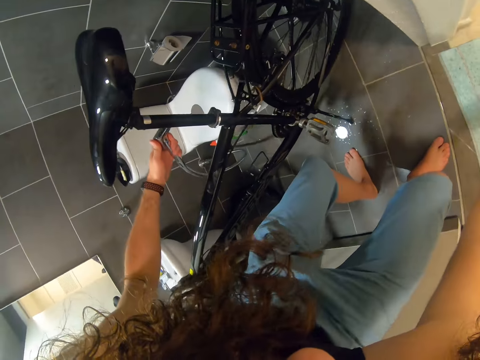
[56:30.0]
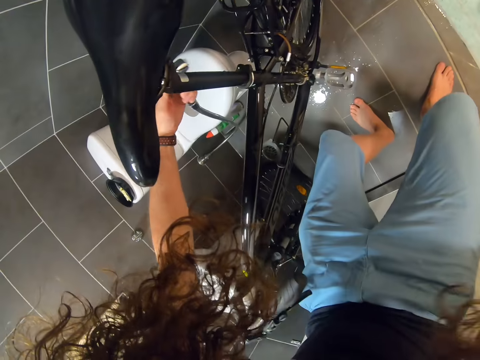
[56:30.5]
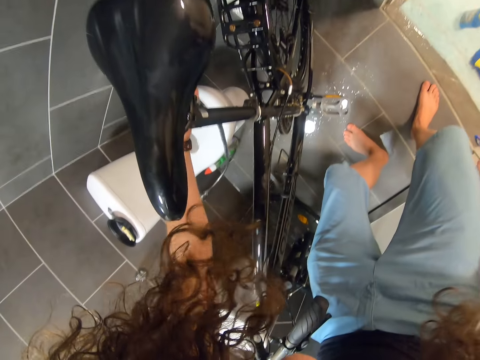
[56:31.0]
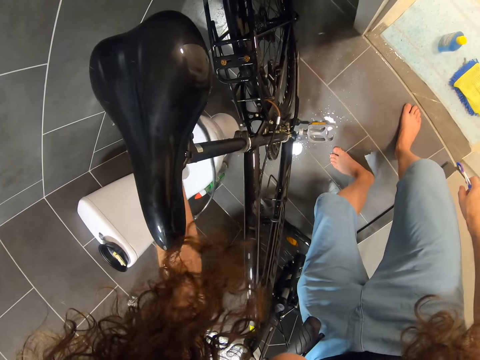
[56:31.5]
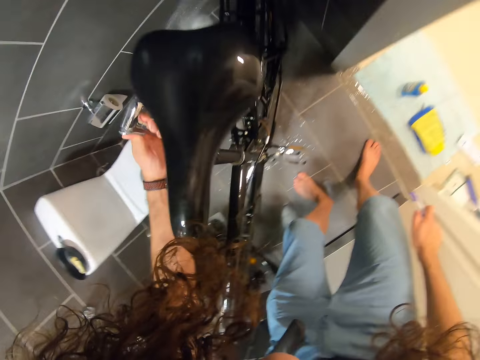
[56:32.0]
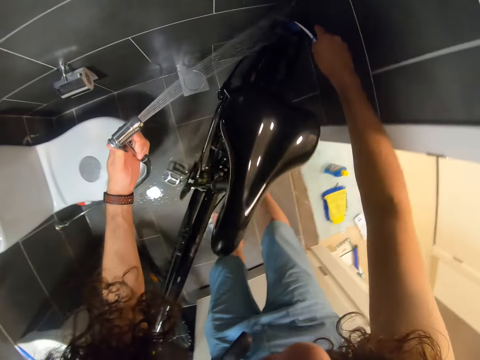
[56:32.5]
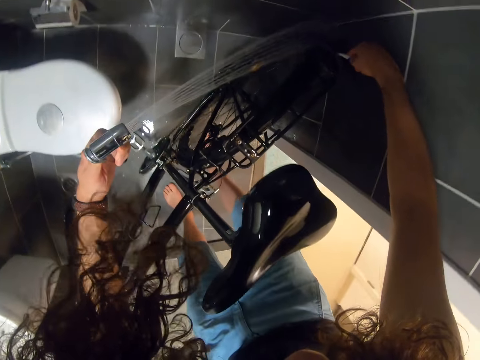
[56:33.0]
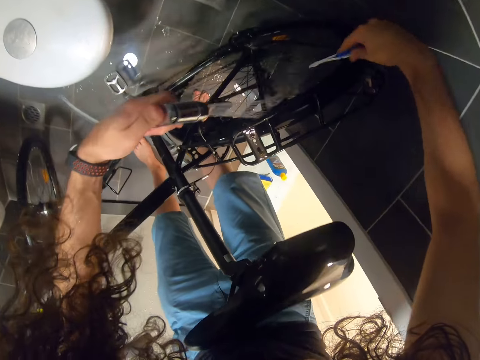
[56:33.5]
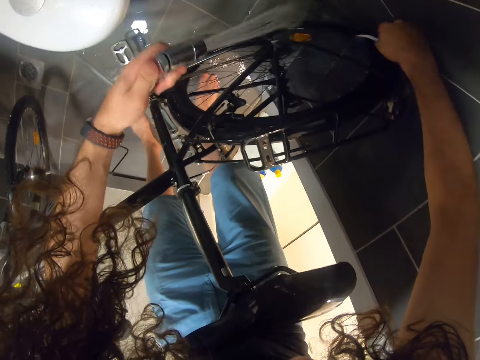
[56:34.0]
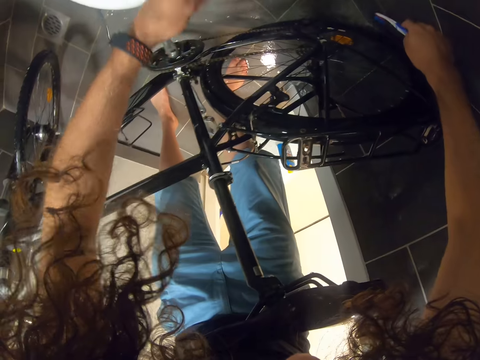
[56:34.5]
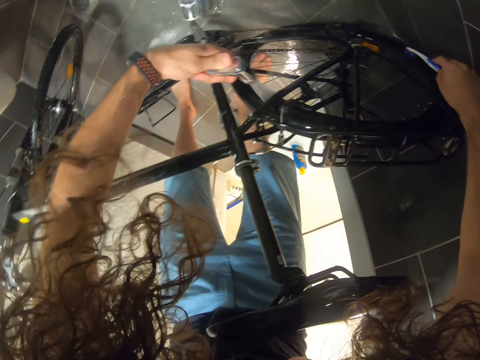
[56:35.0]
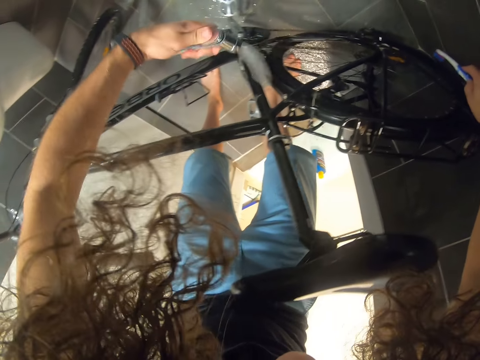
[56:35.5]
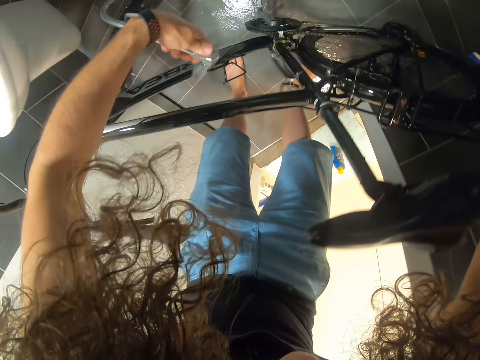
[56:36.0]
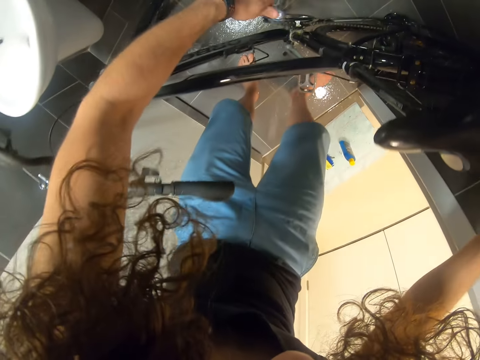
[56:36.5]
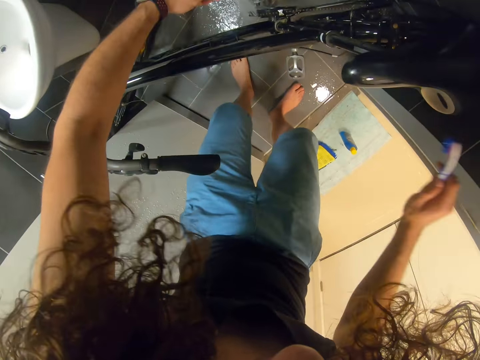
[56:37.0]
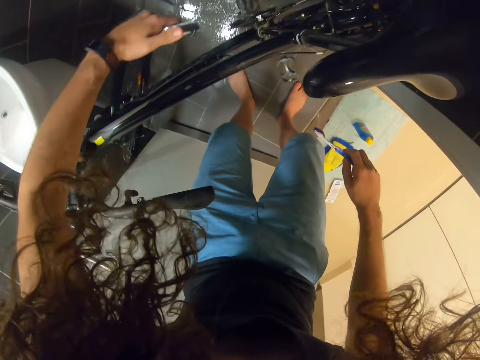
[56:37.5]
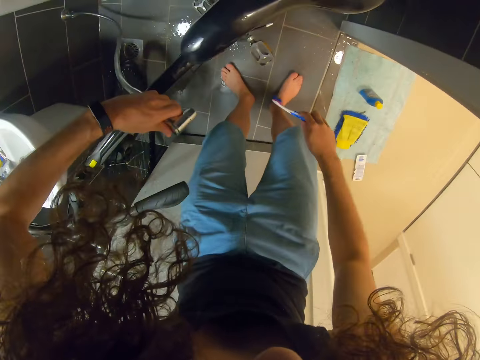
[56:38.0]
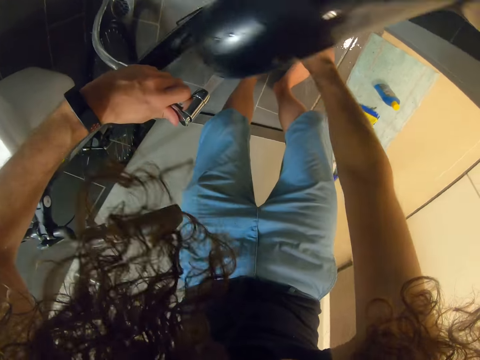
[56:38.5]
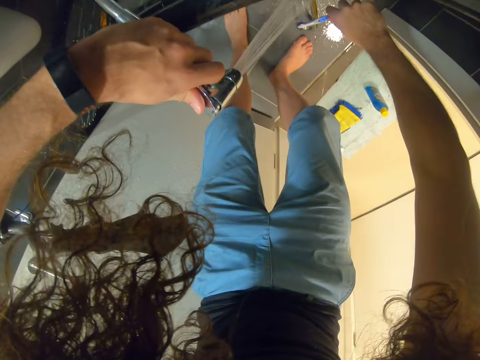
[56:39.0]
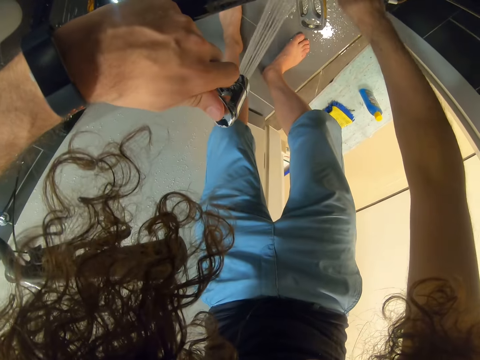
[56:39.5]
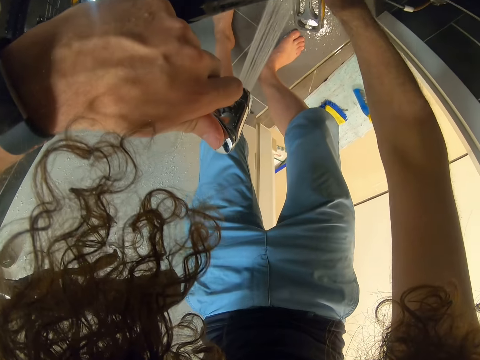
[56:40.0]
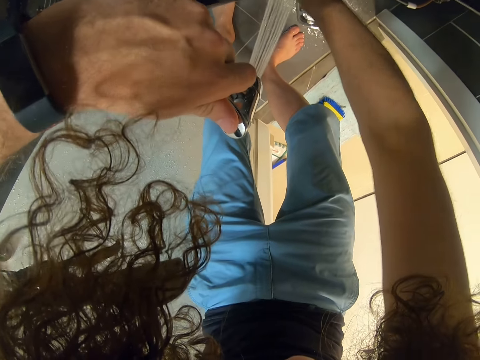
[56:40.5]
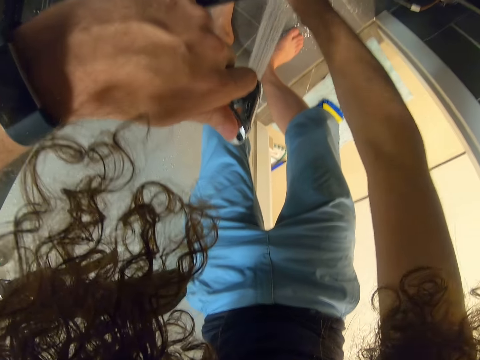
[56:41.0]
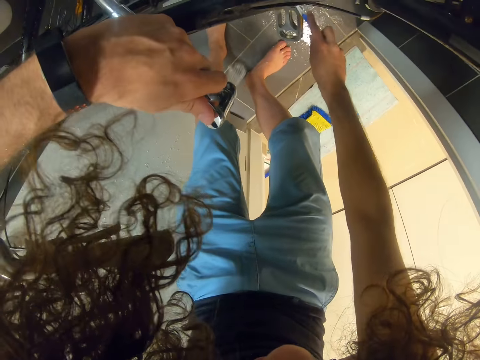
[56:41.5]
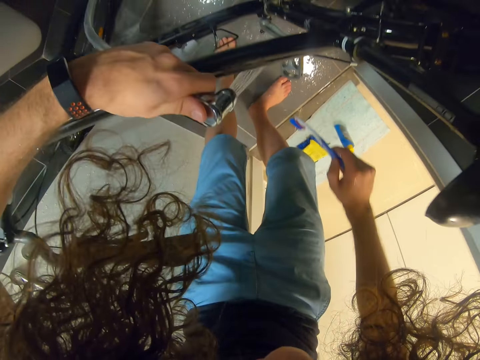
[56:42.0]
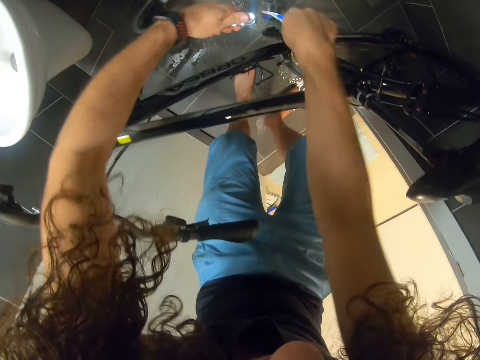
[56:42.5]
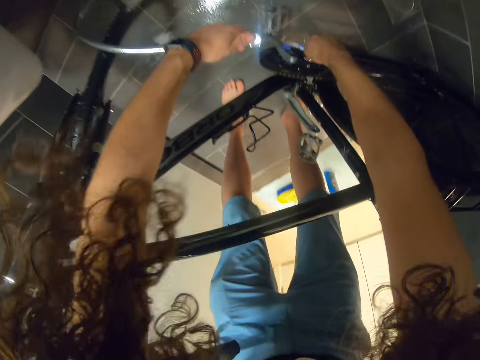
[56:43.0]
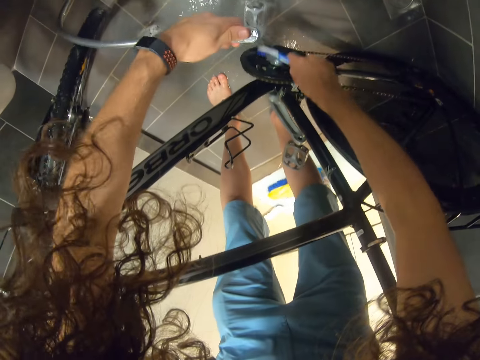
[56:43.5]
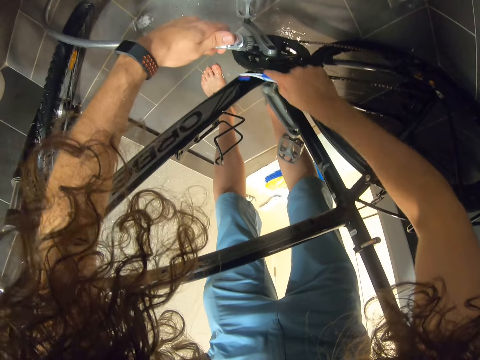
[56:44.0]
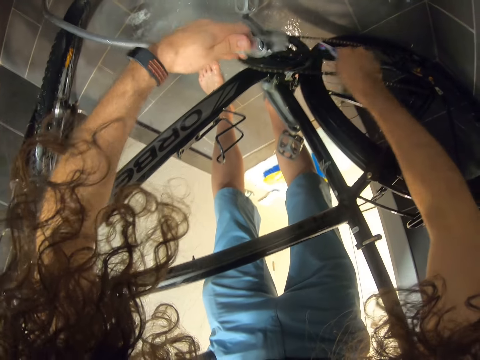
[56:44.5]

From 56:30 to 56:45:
The camera wearer washes the bicycle. They turn off the faucet. They wash the pedal. They wash part of the bicycle.

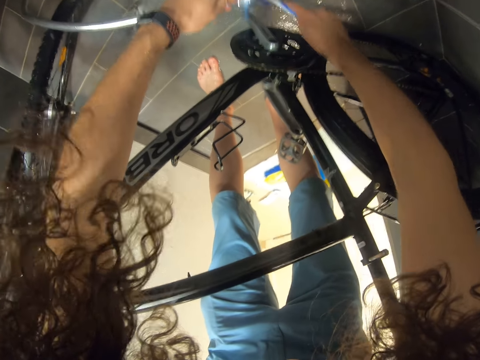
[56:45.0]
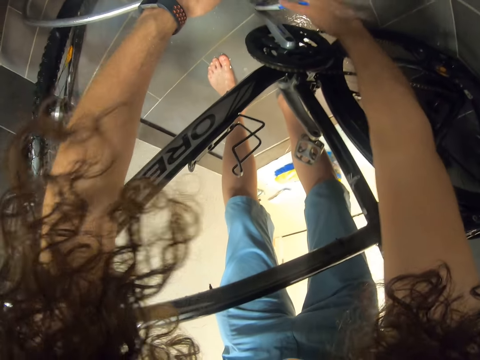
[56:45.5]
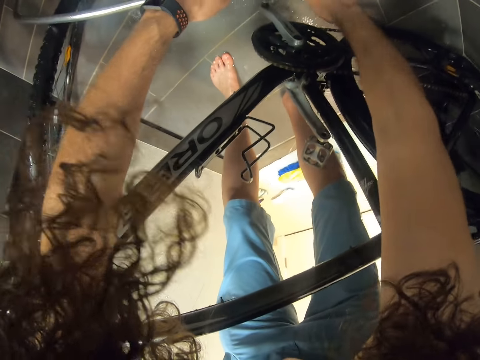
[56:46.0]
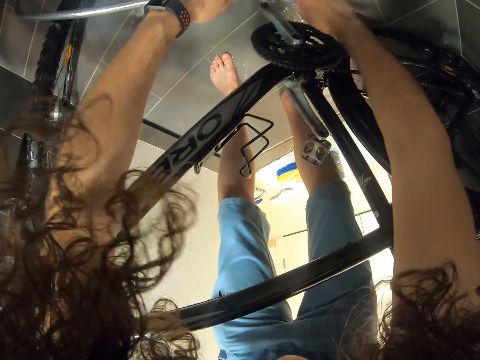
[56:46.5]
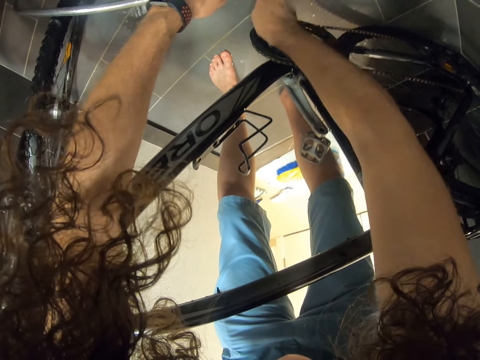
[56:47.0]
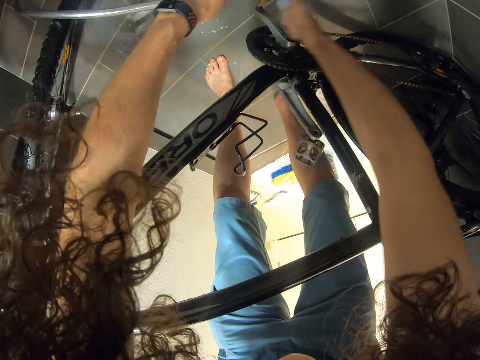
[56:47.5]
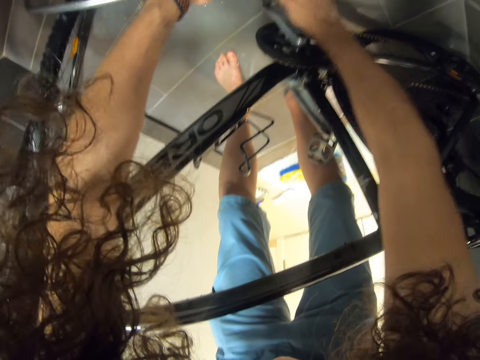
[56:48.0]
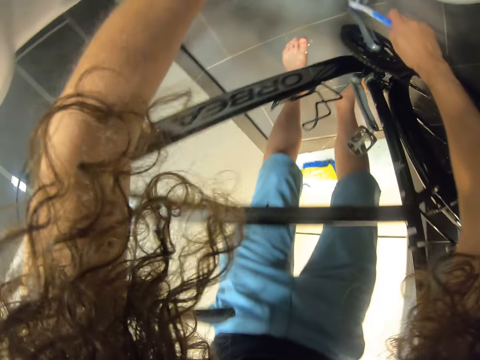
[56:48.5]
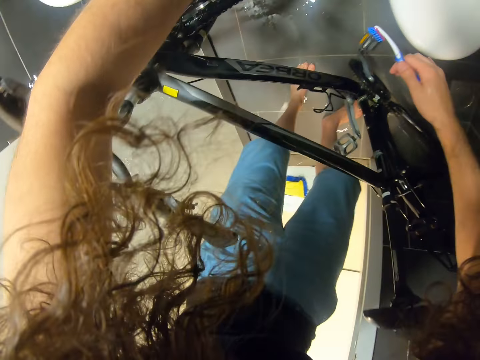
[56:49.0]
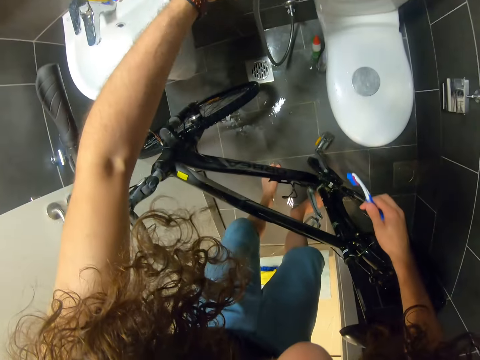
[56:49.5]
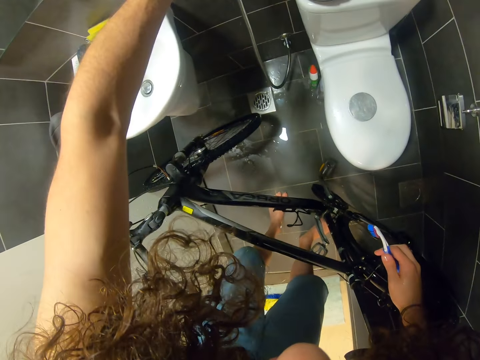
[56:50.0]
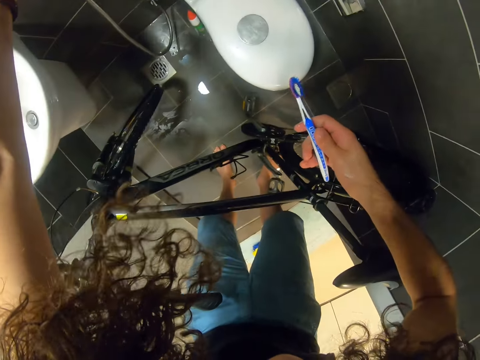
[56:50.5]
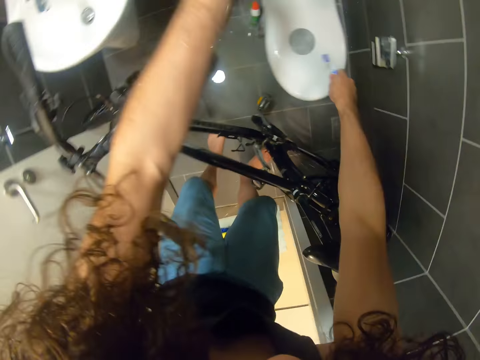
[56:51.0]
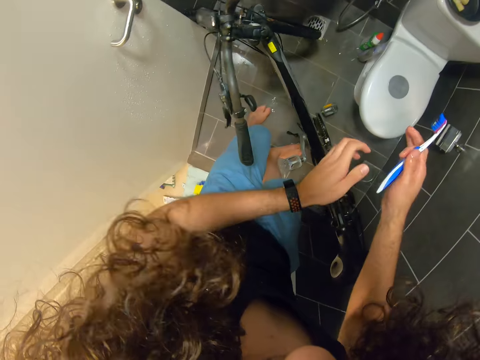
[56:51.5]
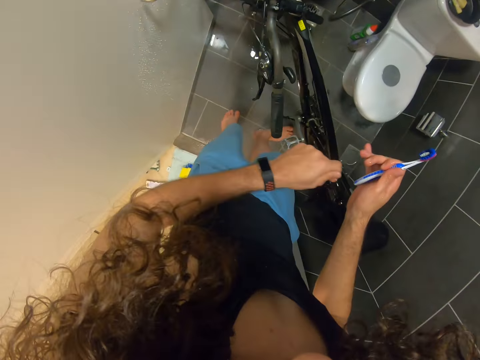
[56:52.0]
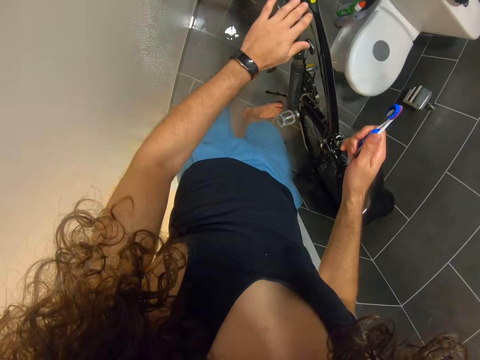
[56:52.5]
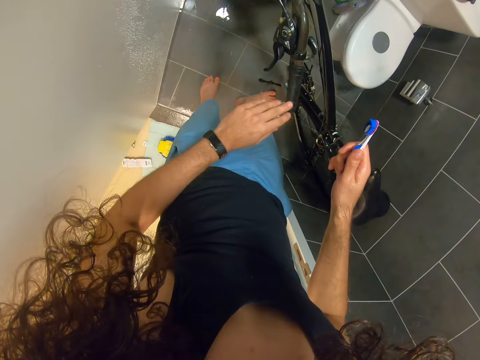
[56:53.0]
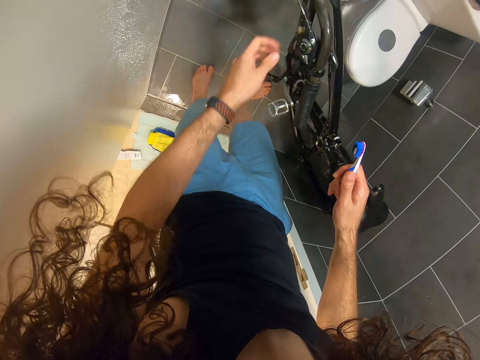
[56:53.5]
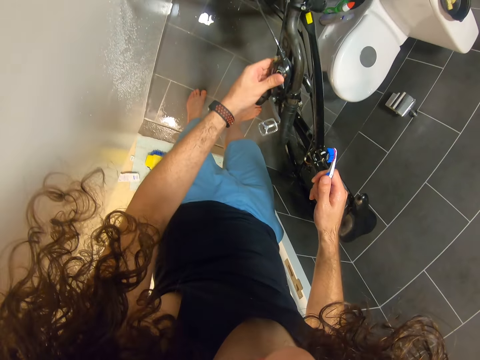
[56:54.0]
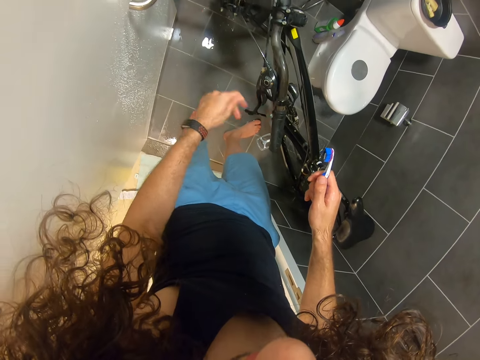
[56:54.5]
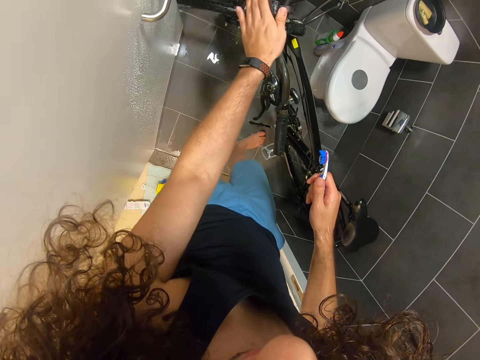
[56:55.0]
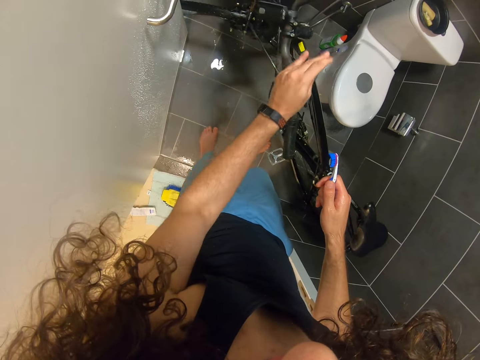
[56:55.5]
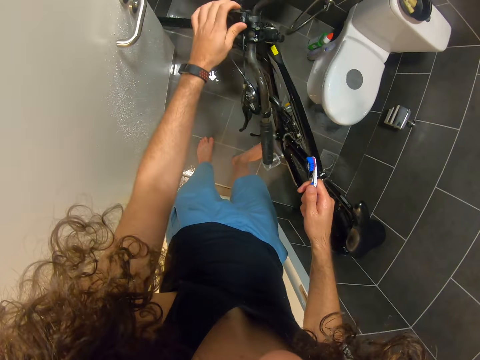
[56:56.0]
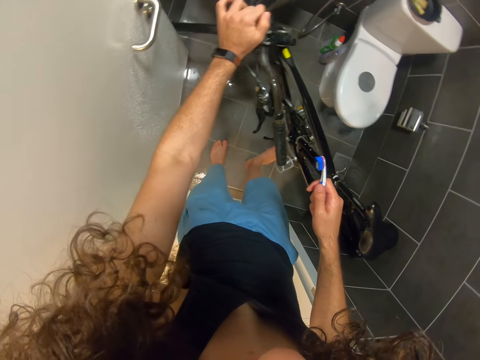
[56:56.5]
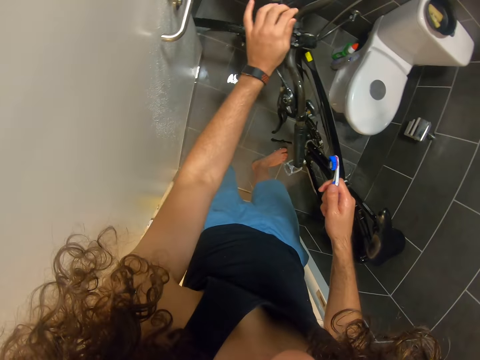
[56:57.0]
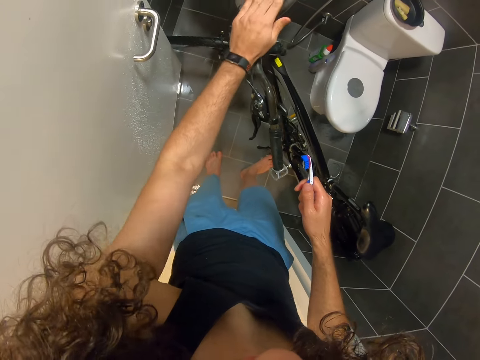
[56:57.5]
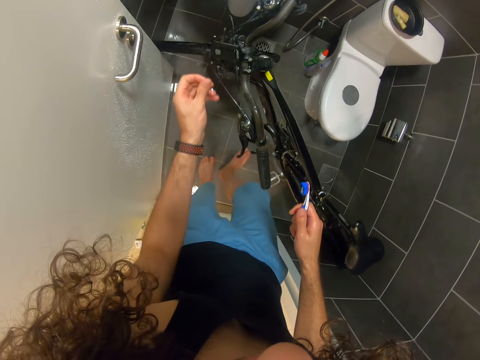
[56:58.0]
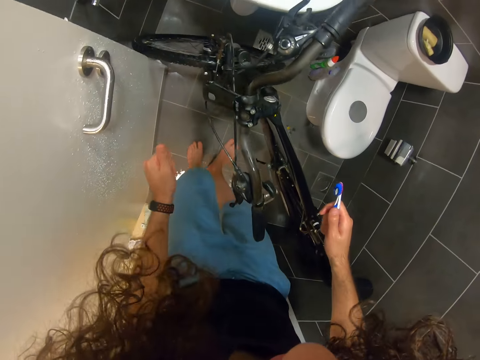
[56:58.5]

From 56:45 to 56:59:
The camera wearer washes the pedal. They hang the faucet. They check the bicycle.
